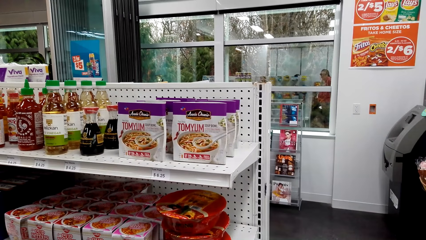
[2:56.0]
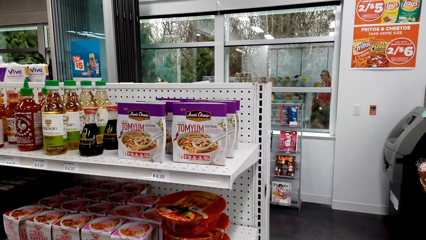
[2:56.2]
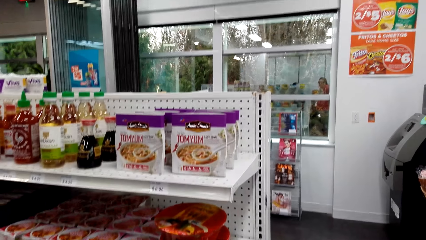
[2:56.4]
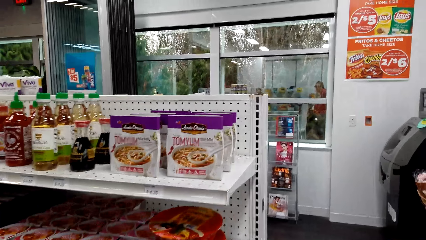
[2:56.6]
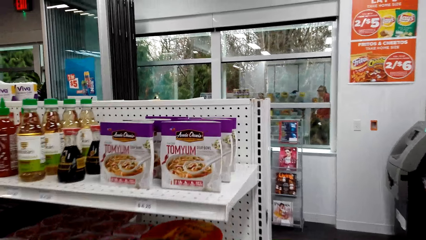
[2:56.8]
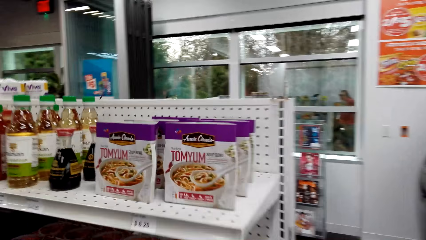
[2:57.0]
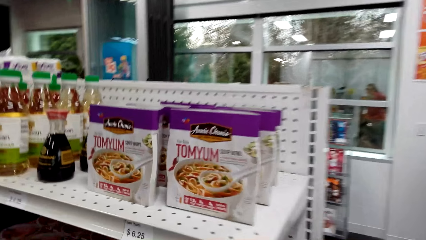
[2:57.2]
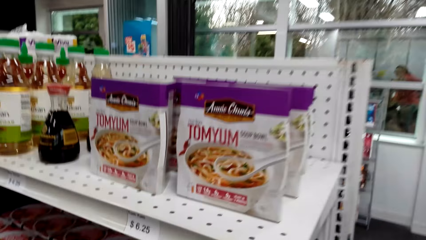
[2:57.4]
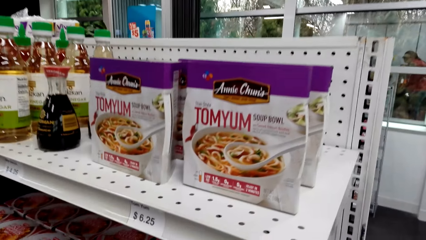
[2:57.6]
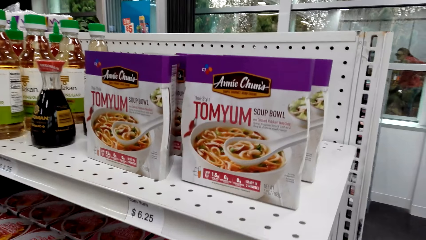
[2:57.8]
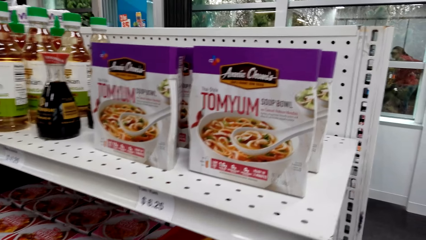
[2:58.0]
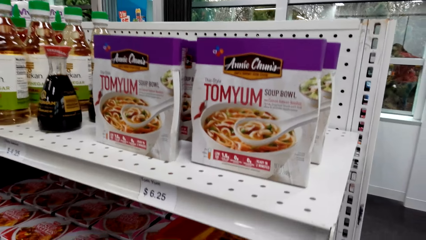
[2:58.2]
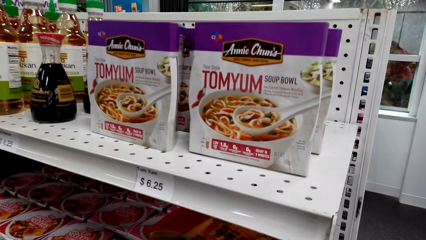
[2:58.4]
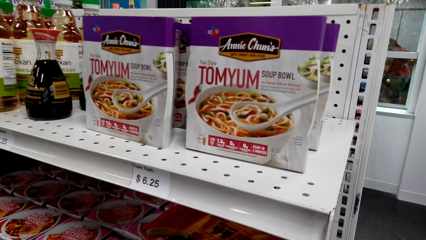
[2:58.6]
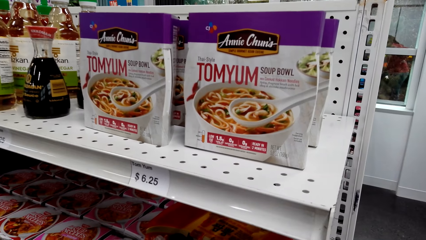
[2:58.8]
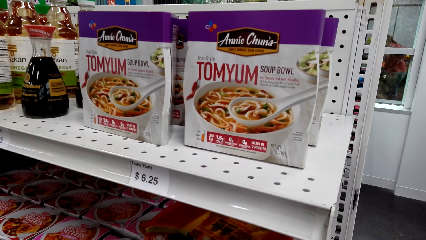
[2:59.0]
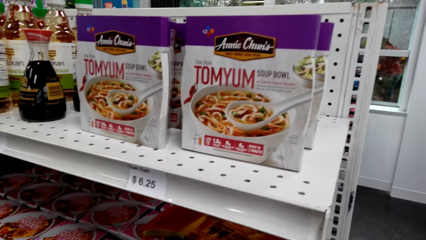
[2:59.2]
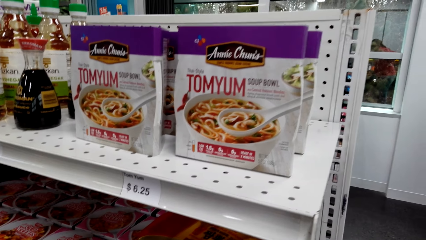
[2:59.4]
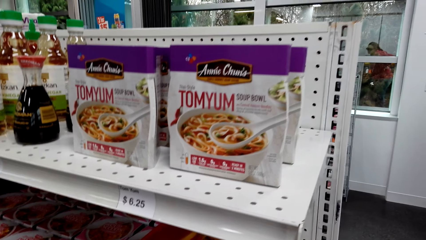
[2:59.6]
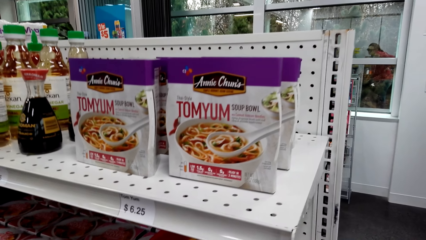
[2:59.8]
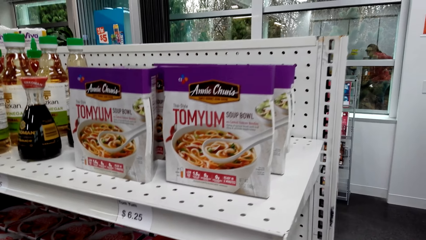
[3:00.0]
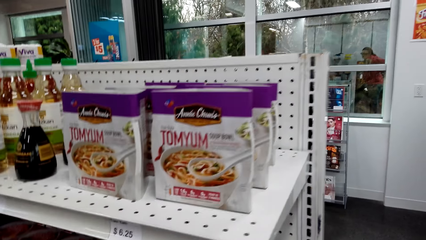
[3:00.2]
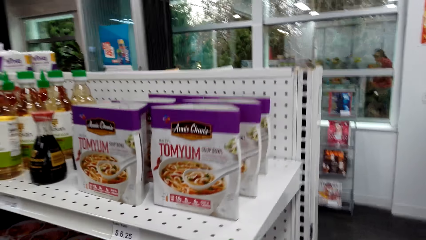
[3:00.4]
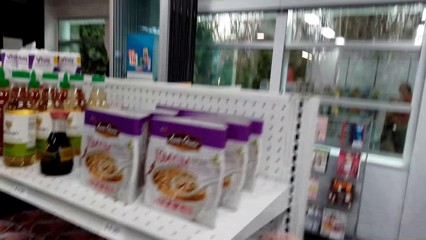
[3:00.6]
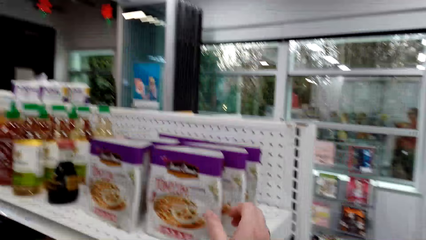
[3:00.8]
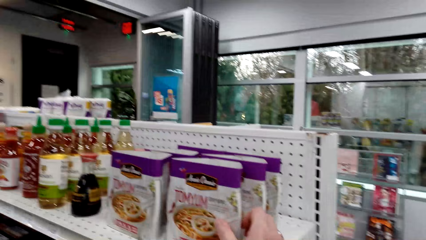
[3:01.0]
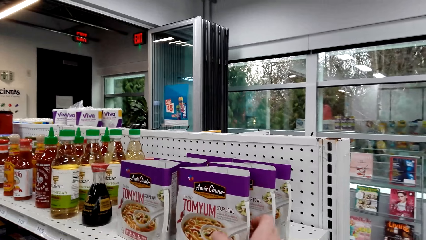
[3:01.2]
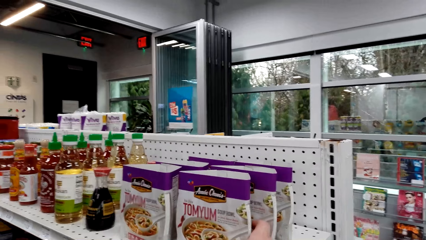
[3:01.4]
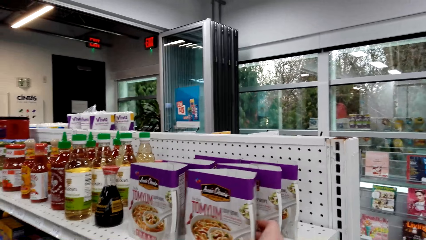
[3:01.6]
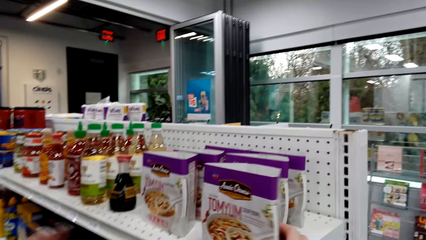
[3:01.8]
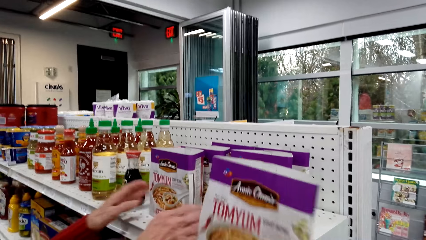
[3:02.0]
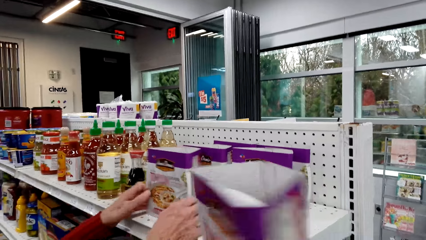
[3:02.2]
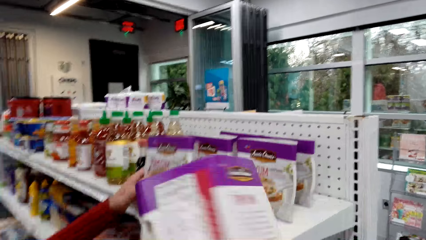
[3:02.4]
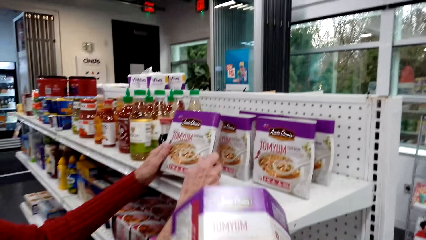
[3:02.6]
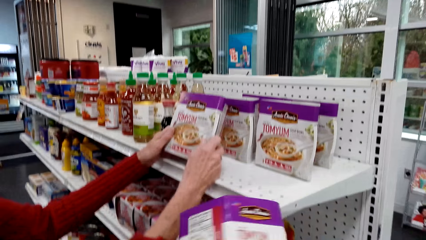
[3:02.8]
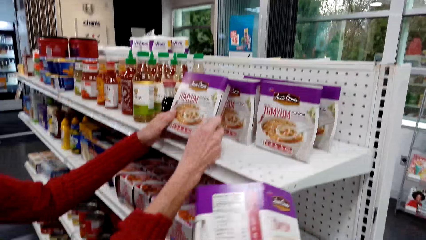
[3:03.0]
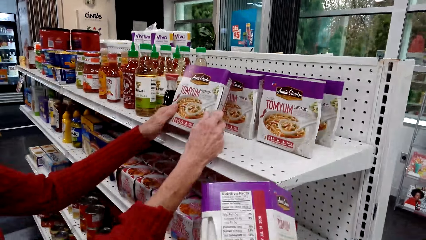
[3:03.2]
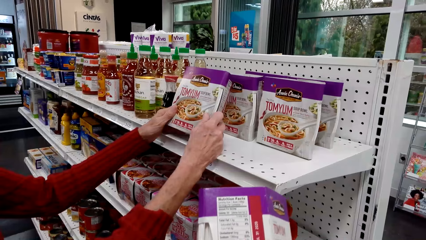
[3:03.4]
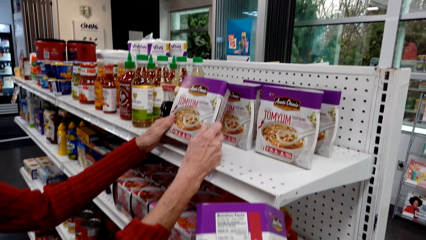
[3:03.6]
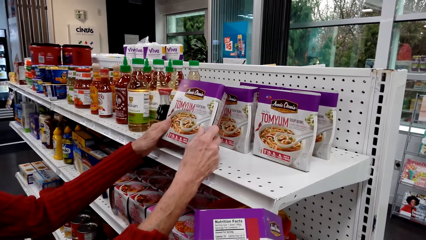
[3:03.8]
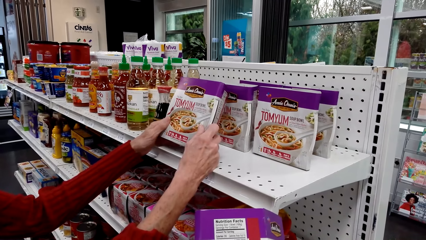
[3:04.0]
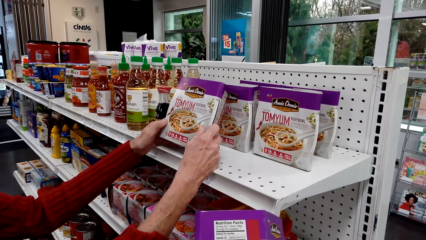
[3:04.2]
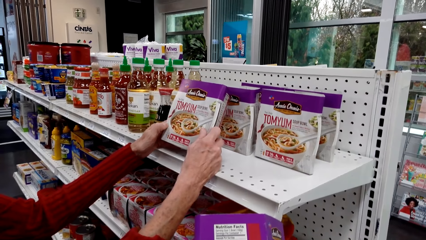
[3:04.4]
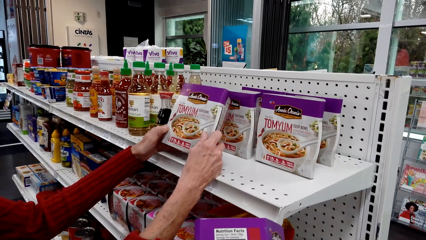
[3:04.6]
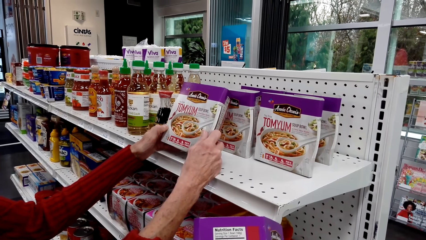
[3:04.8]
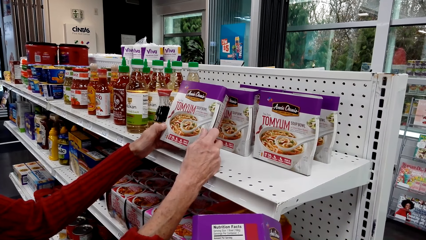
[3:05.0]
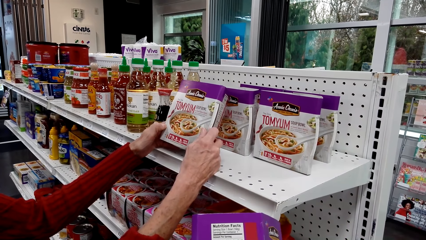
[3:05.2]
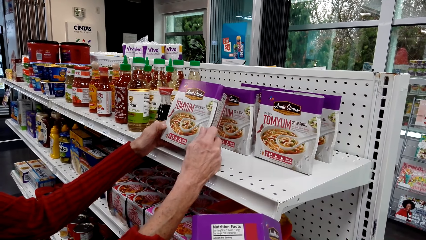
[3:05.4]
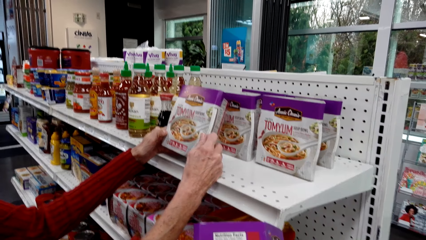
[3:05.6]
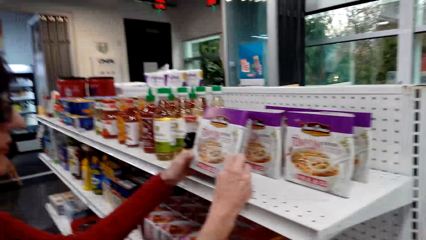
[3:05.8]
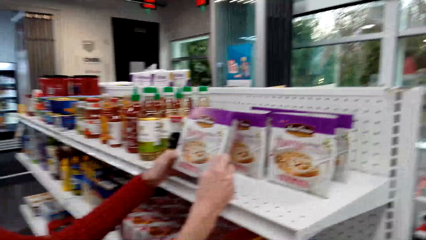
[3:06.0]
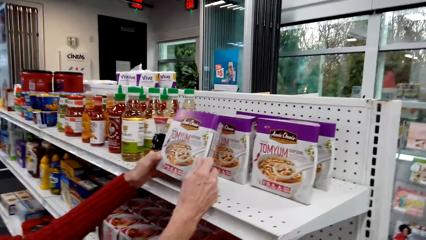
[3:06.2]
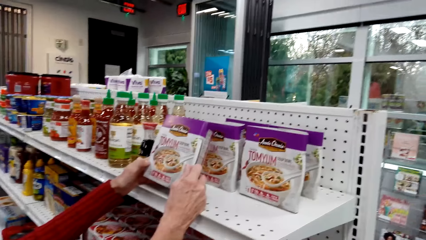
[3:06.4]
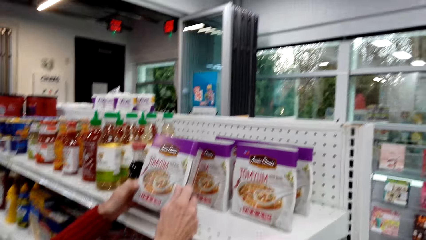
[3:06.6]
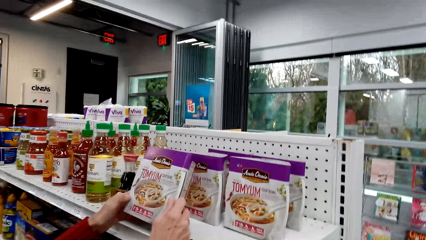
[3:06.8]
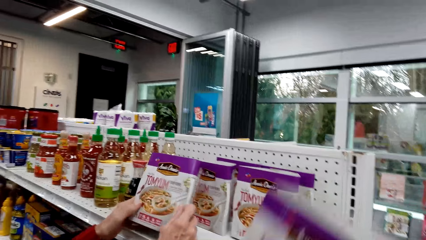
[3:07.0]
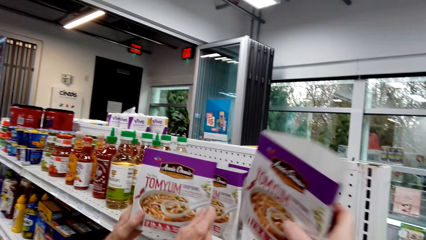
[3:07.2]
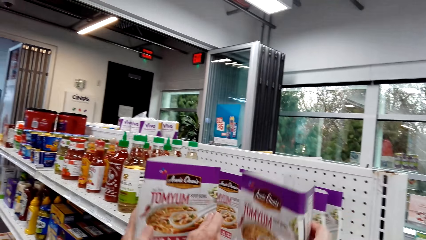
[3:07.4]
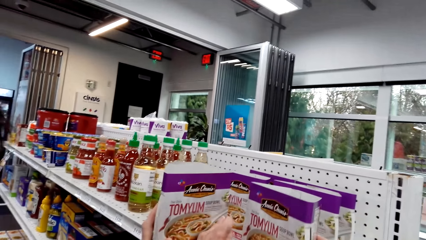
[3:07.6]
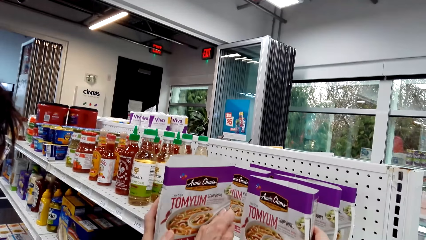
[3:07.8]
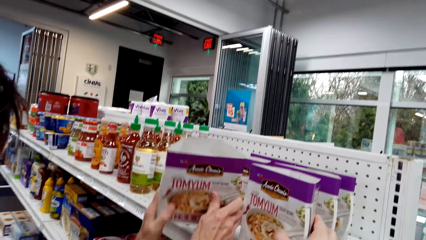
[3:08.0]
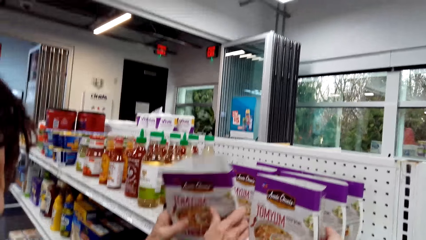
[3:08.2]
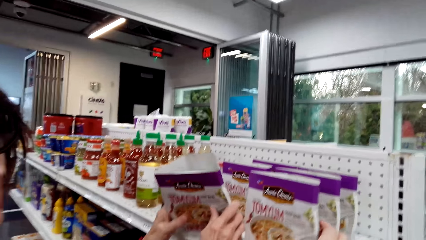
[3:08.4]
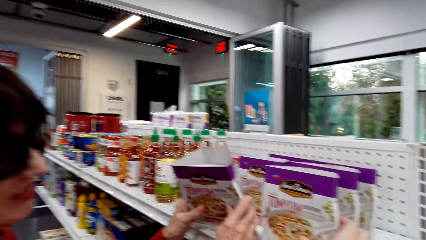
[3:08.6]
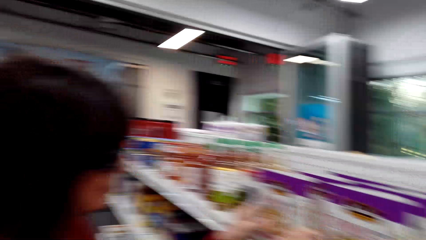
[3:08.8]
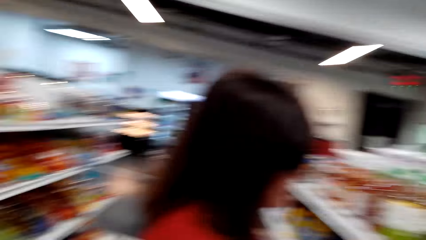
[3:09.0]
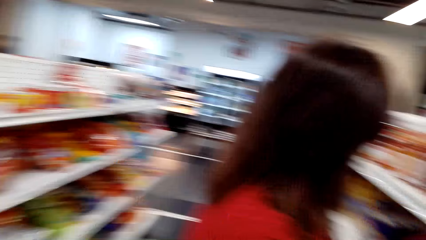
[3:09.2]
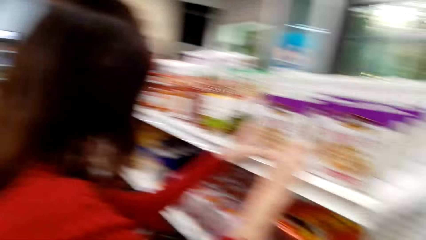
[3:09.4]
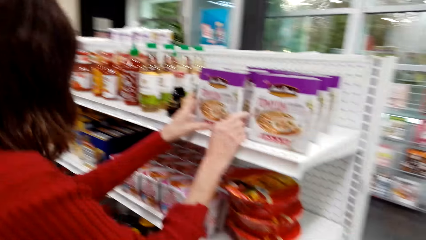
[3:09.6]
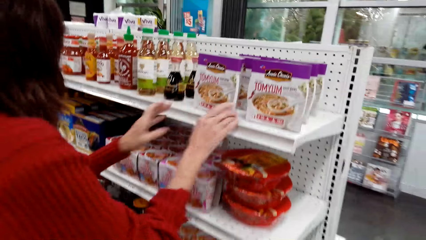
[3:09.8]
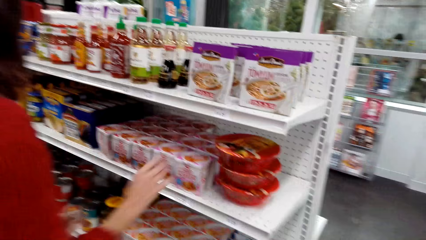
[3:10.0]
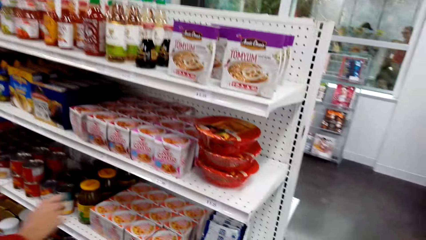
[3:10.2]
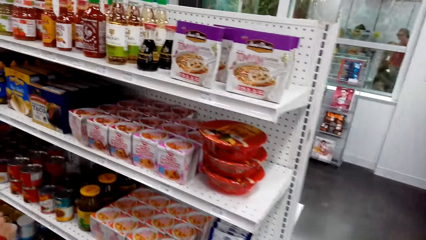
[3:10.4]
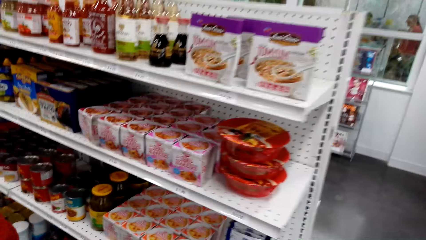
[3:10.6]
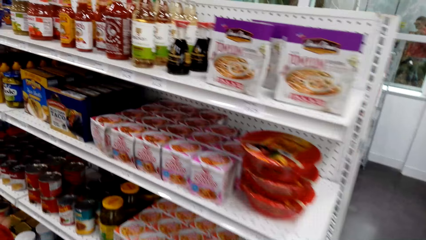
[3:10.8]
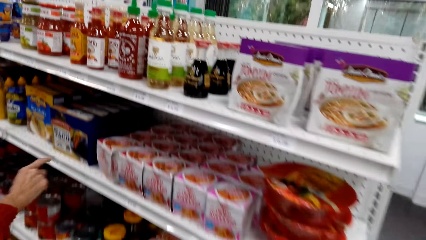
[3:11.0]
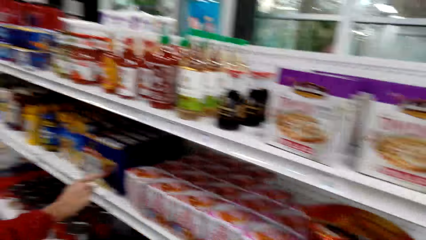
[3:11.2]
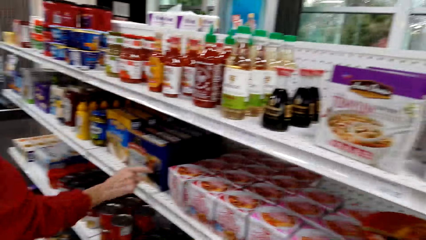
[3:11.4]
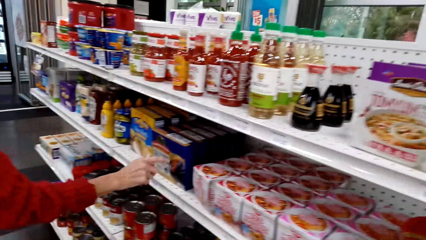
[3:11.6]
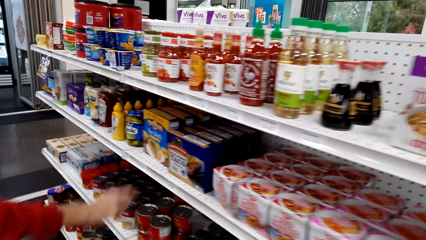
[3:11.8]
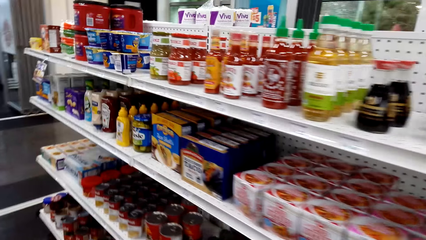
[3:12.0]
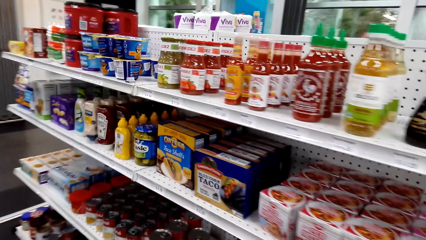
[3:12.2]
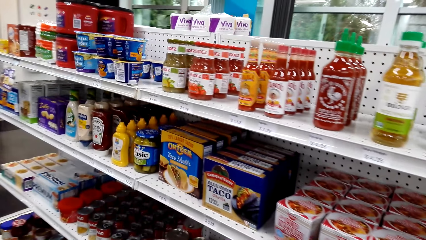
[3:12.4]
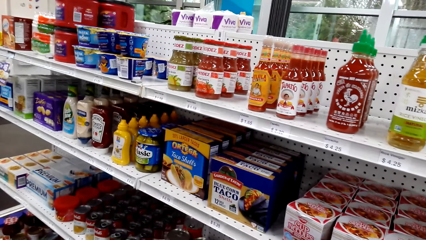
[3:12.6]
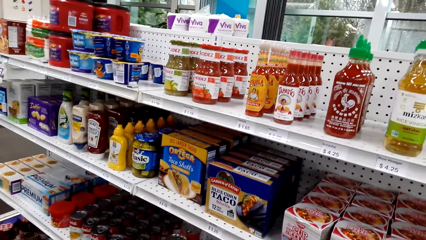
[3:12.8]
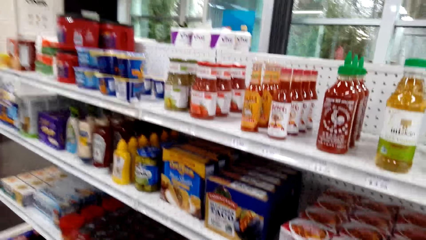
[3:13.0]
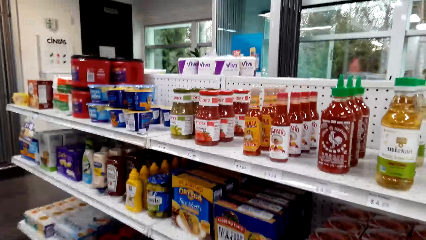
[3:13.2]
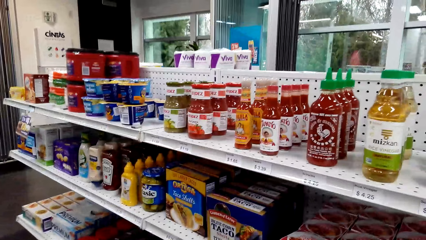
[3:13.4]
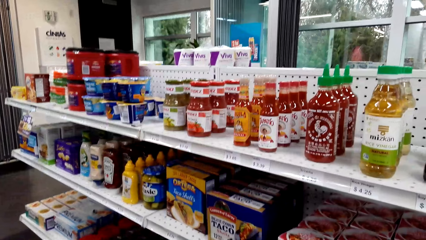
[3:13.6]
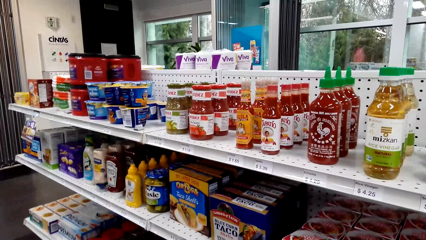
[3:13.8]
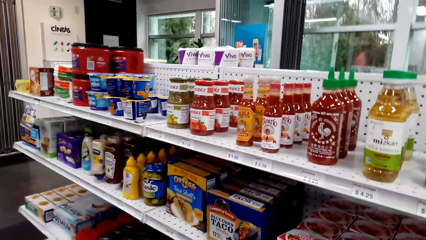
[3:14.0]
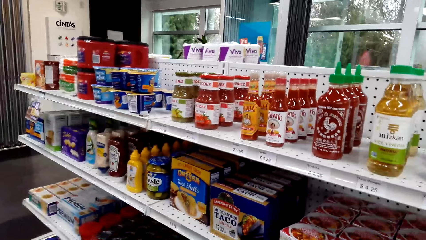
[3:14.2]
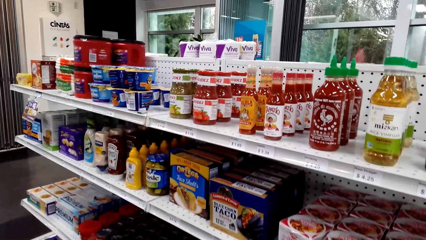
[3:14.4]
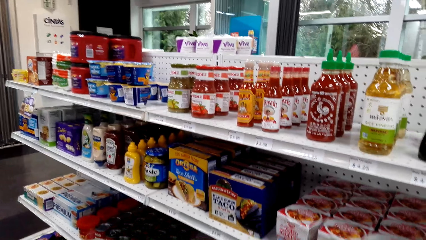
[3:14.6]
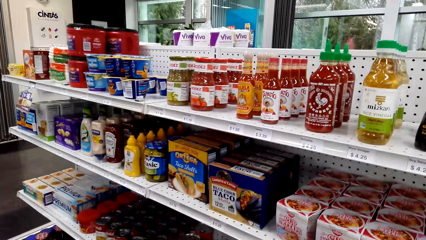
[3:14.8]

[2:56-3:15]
The camera wearer picks the tom yum from the shelf. A woman holds a tom yum soup, and picks the tom yum from the shelf. The camera wearer places the tom yum soup on the shelf. The woman returns the tom yum on the shelf. She points on a blue taco.
